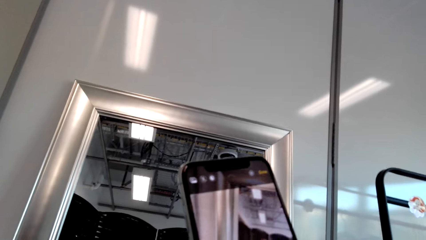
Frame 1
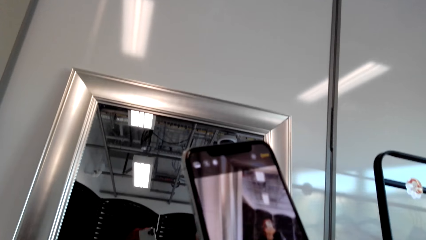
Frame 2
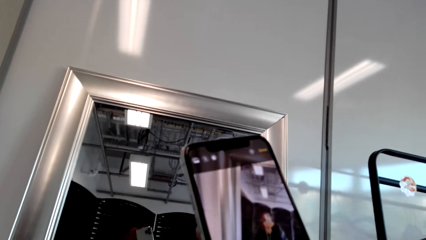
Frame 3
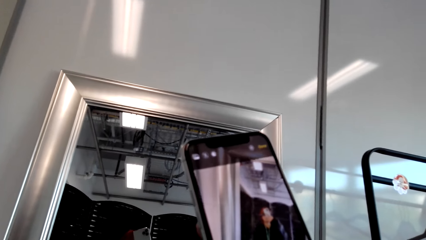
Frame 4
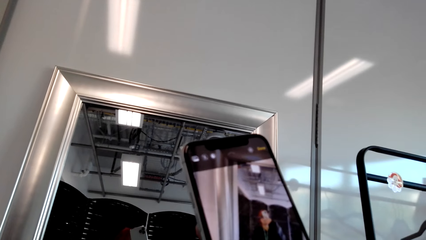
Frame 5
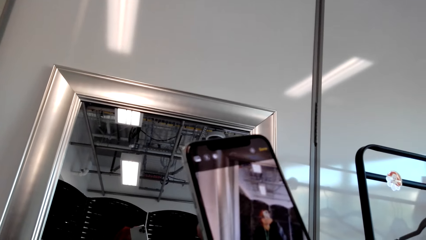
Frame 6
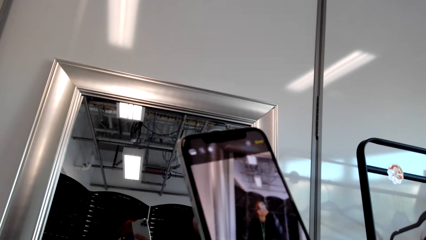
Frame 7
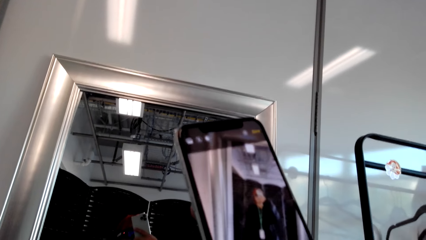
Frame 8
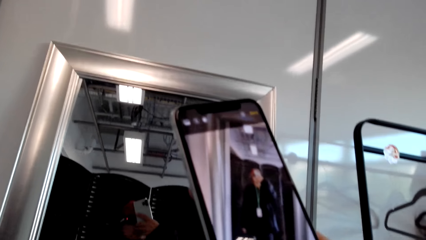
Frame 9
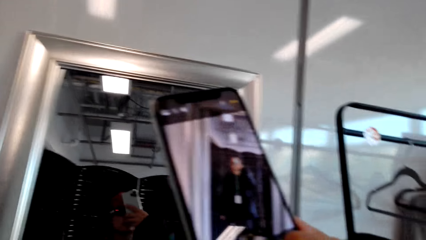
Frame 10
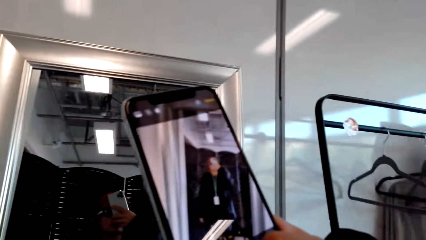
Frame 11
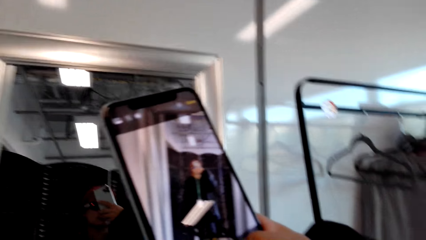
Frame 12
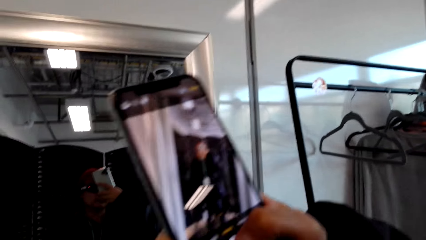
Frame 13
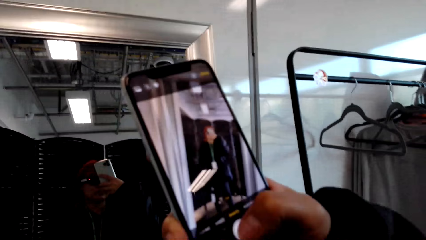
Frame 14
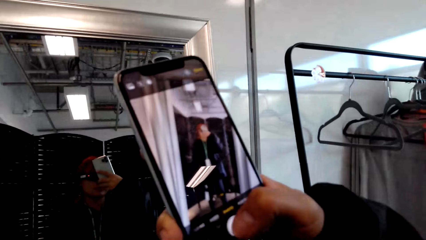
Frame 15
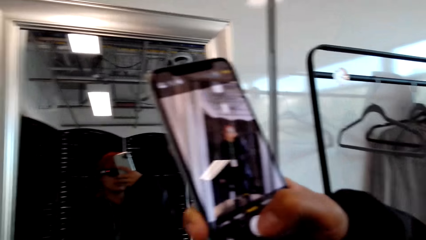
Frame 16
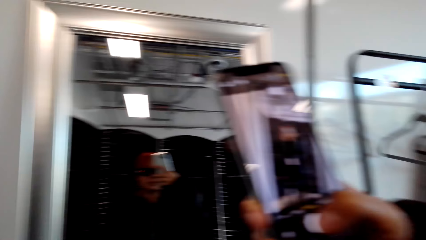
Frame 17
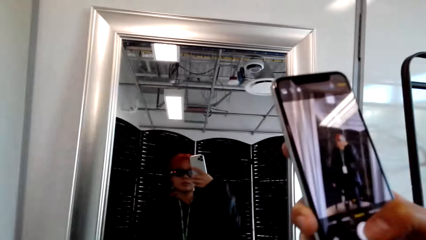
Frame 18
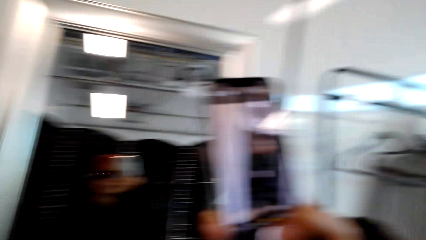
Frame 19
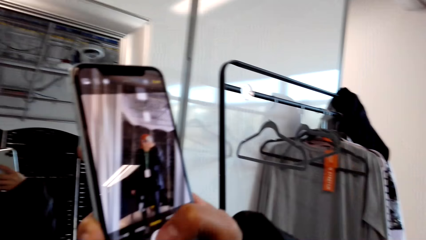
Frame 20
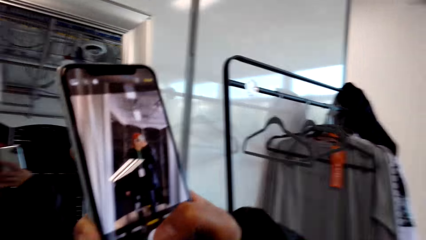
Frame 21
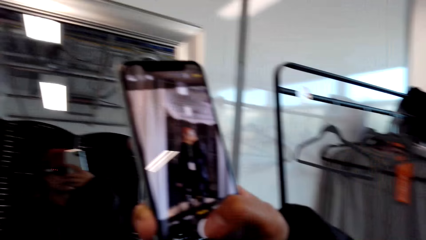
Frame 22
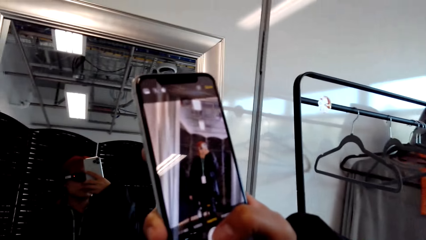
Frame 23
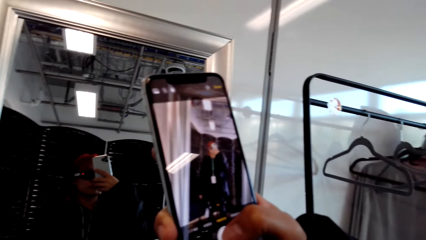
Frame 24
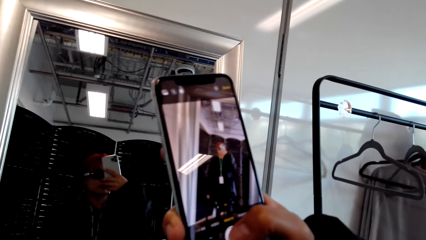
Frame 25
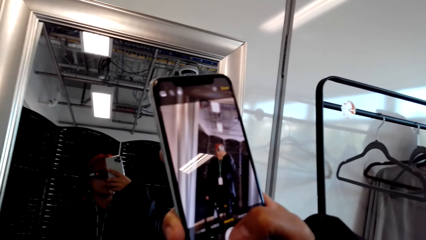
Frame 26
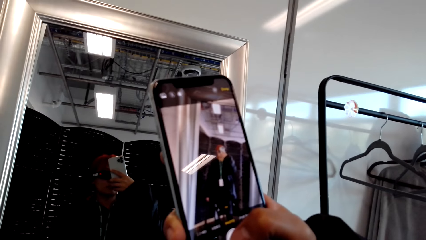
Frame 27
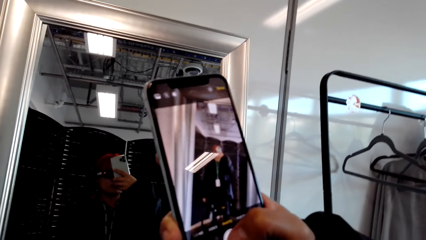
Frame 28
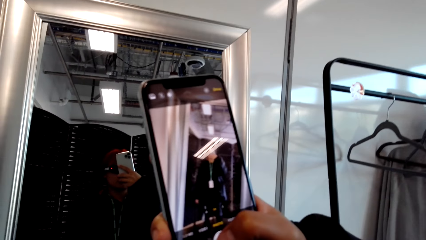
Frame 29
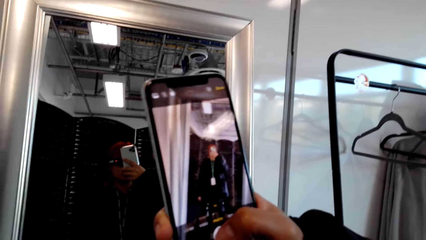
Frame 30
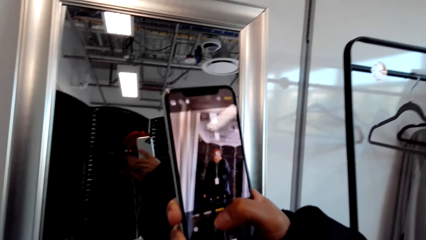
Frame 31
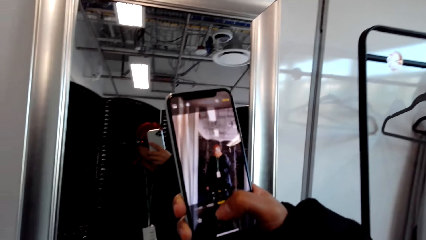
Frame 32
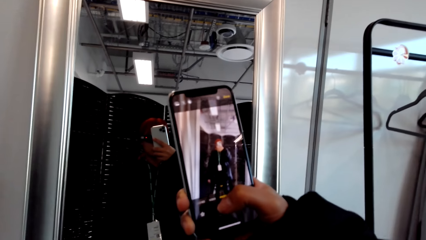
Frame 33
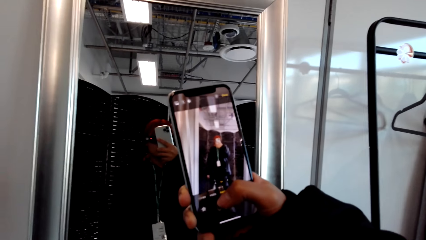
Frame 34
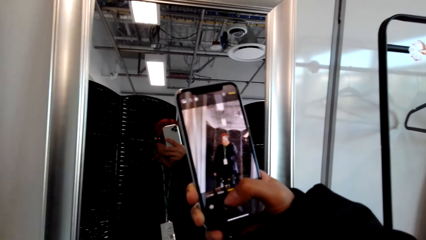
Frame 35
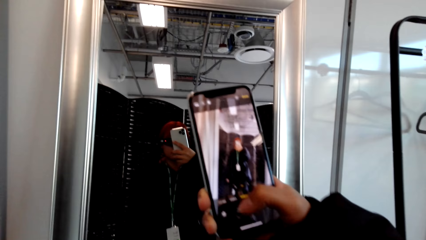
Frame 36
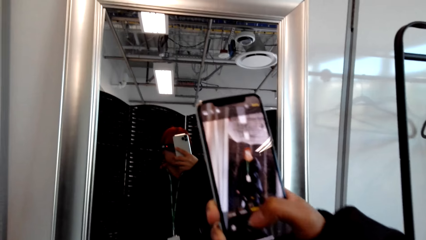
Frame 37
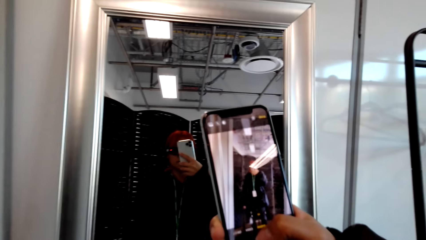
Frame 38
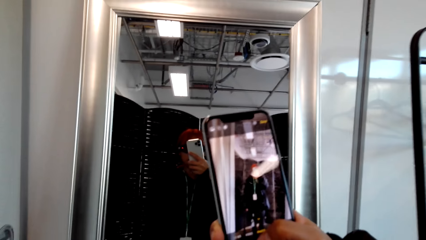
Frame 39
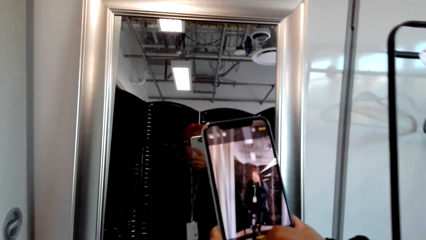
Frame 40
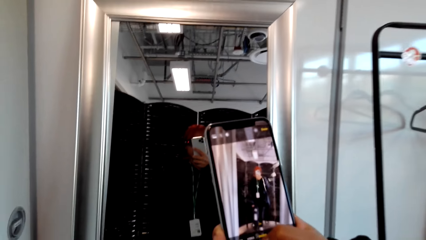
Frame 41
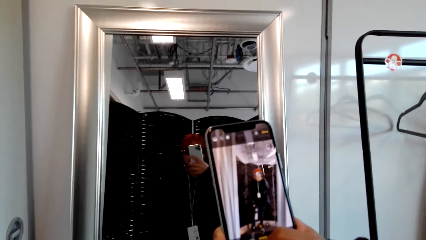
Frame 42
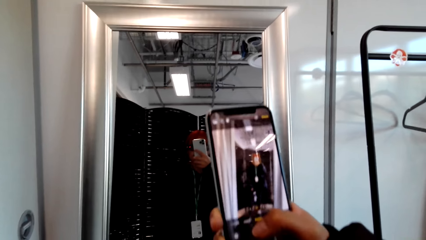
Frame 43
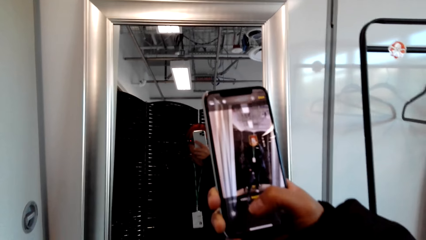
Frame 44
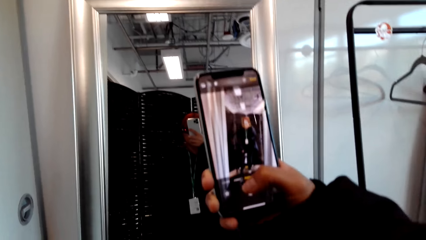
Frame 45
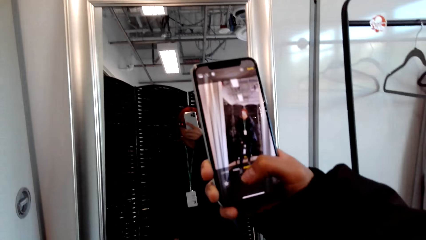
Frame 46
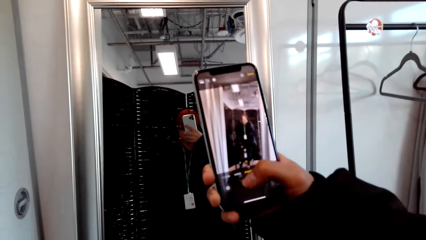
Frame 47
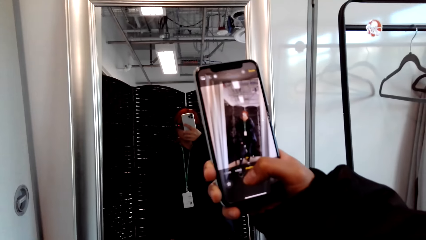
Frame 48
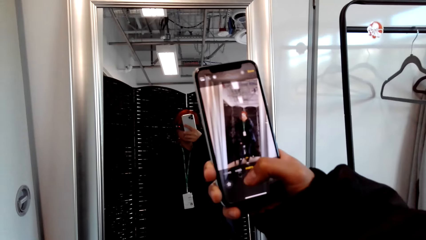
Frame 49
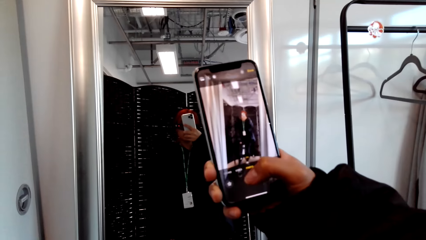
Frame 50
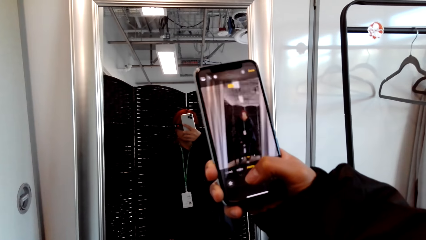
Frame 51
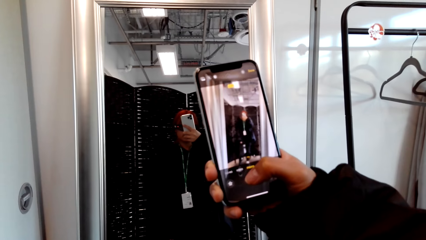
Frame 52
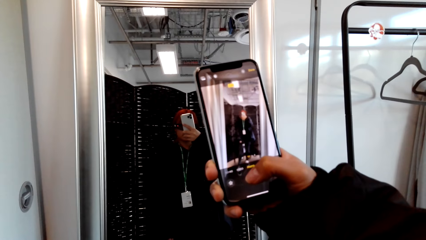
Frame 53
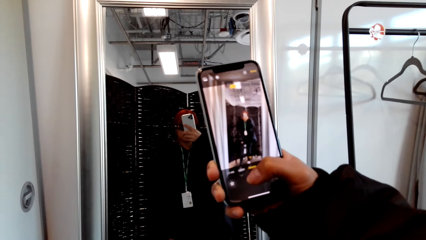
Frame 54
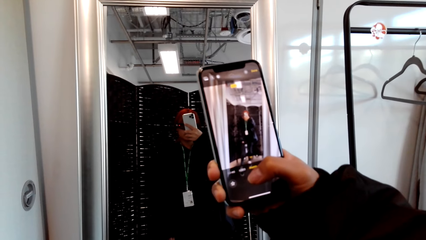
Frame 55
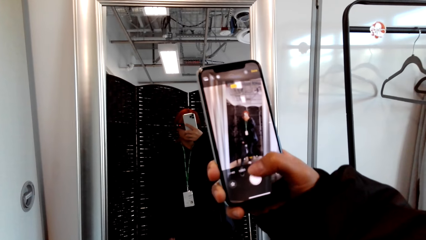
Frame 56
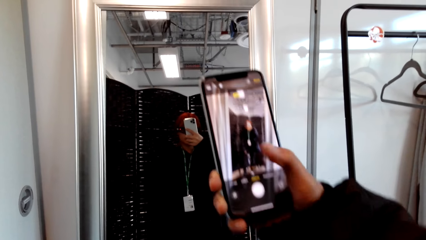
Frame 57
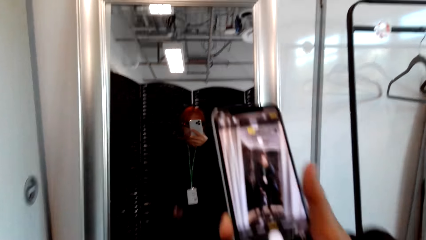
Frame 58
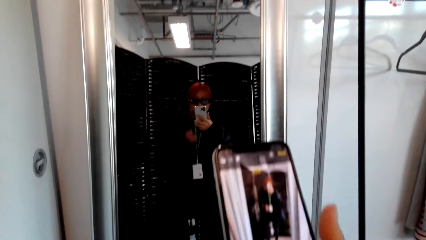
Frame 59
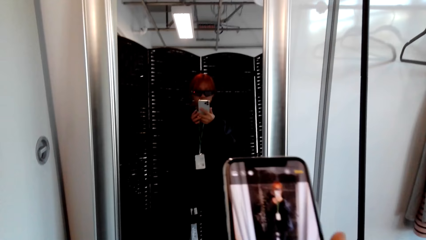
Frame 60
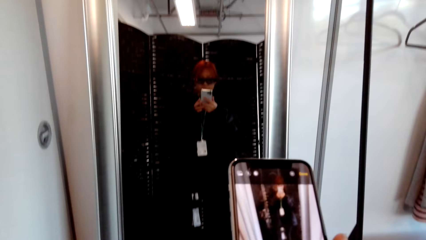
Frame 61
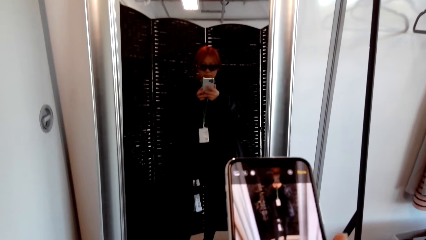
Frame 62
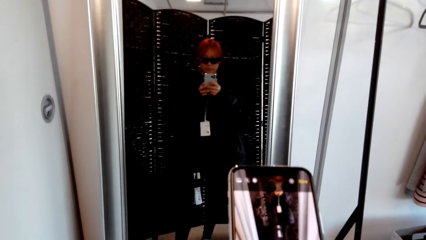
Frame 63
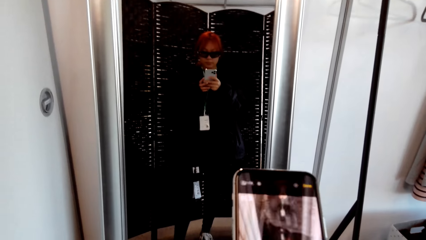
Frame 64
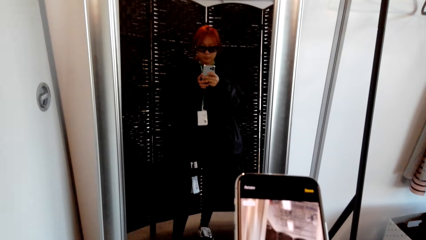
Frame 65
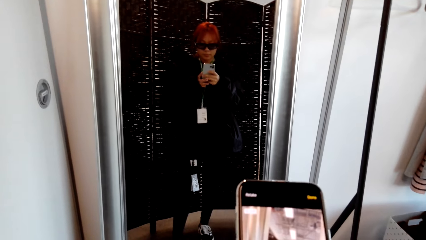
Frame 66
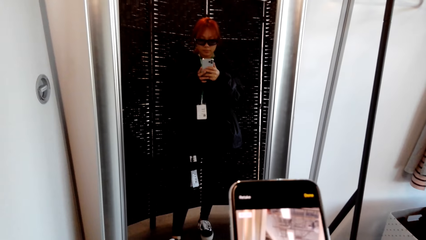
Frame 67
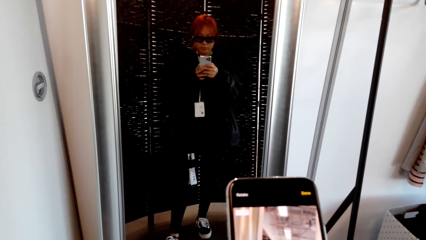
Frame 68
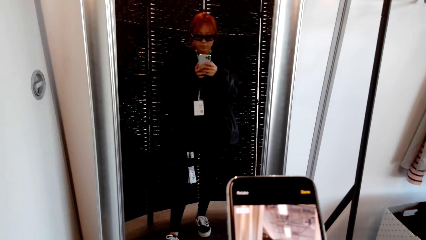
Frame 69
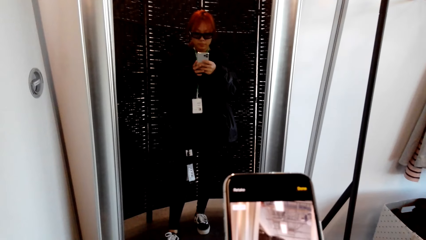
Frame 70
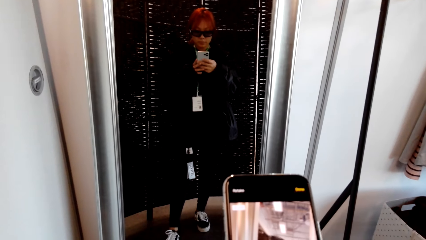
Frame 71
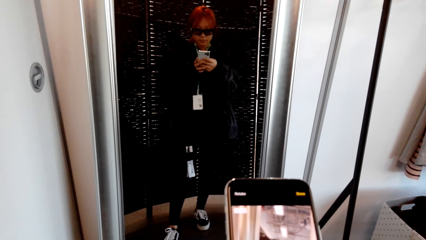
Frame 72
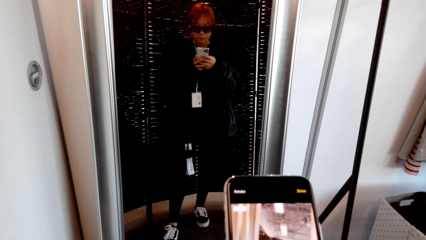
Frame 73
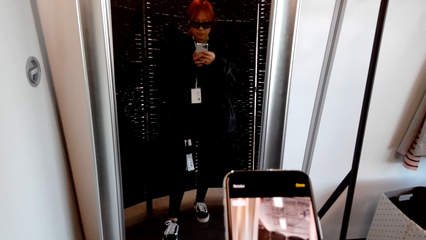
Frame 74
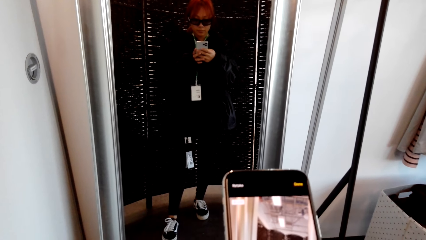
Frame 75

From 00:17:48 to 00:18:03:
The camera wearer takes a photo with the phone. They look at the phone.
